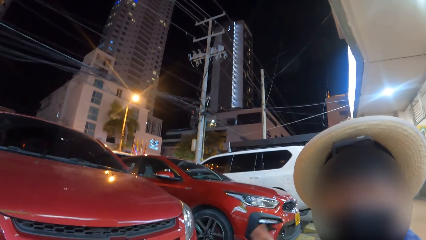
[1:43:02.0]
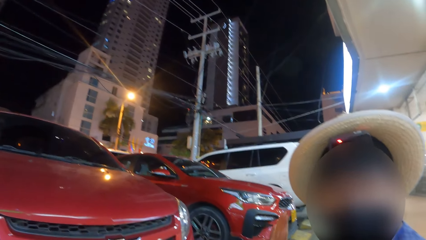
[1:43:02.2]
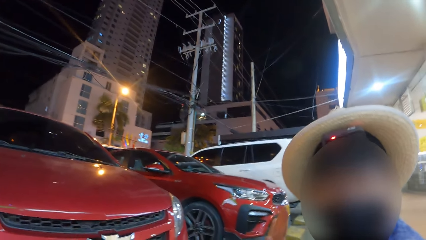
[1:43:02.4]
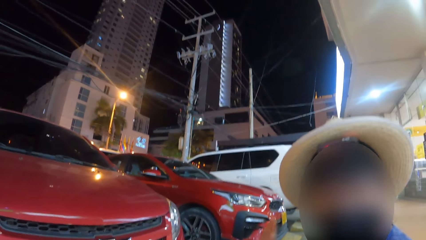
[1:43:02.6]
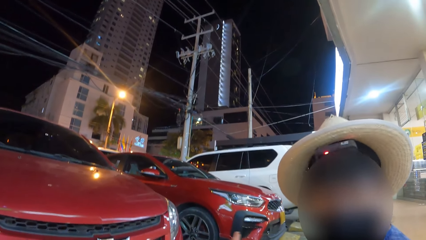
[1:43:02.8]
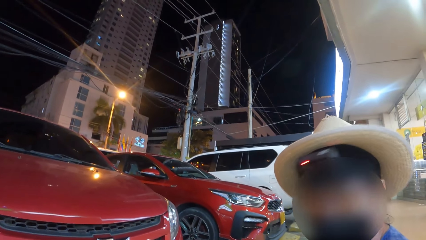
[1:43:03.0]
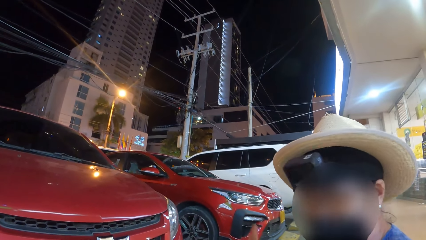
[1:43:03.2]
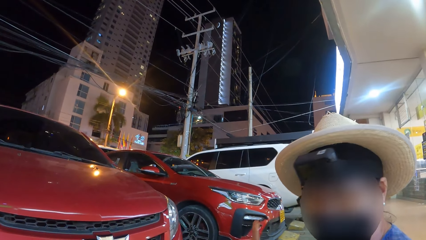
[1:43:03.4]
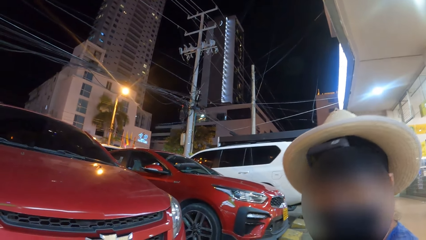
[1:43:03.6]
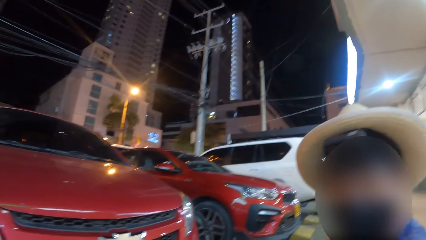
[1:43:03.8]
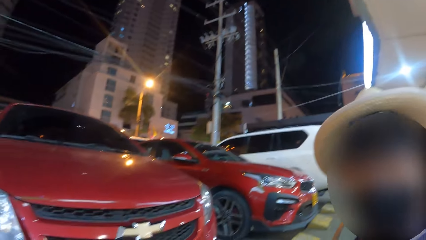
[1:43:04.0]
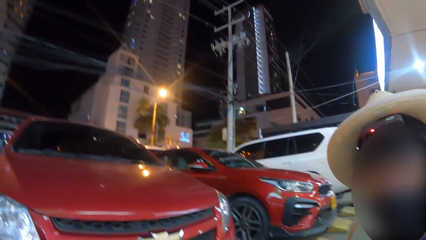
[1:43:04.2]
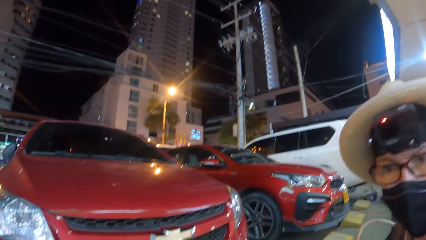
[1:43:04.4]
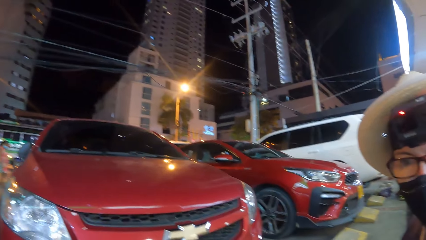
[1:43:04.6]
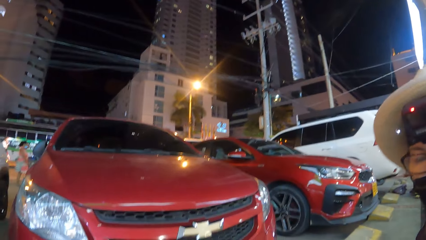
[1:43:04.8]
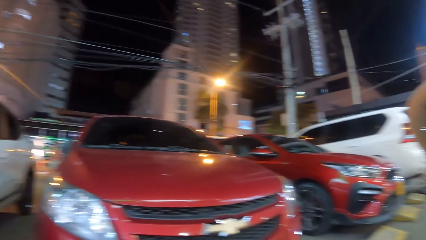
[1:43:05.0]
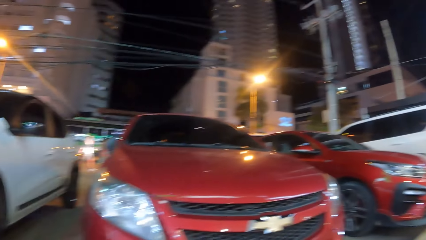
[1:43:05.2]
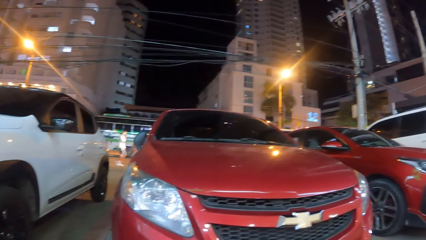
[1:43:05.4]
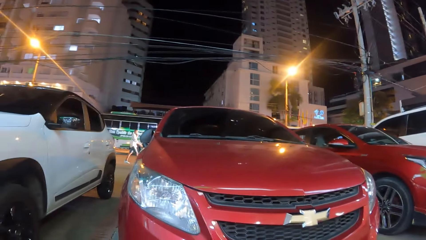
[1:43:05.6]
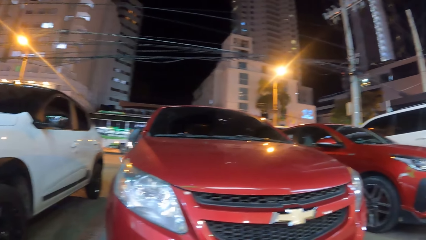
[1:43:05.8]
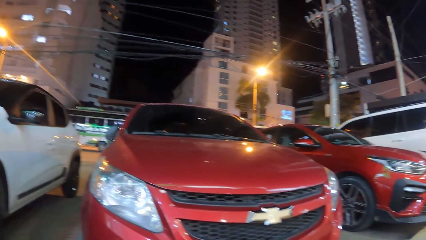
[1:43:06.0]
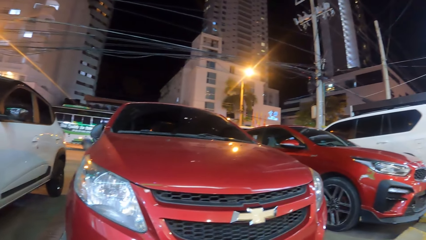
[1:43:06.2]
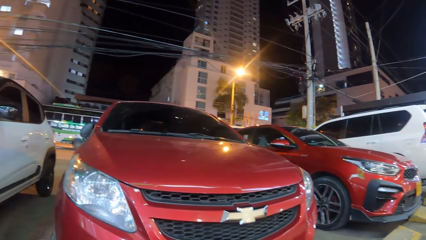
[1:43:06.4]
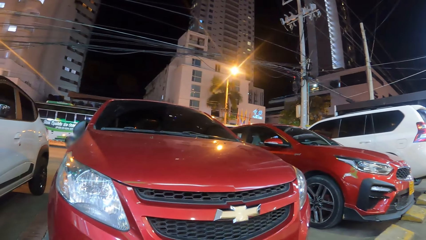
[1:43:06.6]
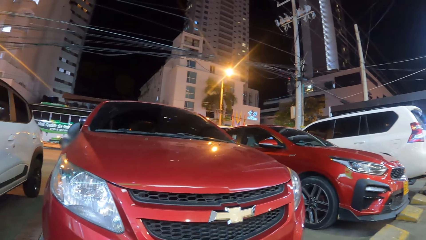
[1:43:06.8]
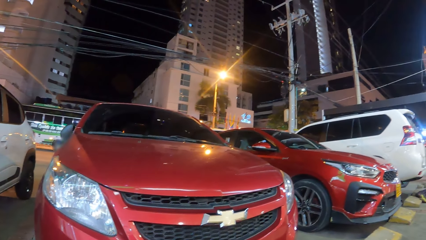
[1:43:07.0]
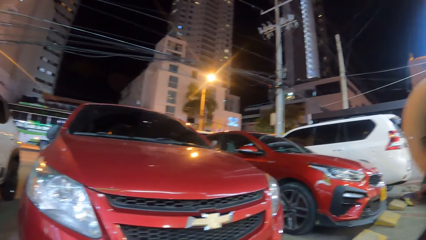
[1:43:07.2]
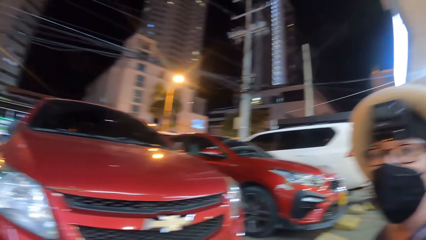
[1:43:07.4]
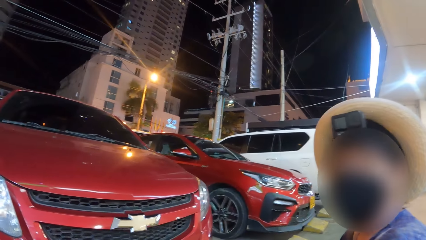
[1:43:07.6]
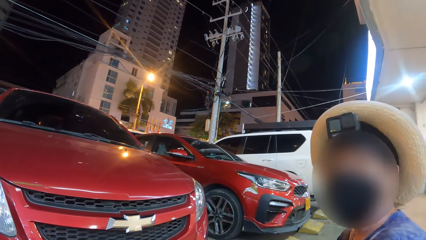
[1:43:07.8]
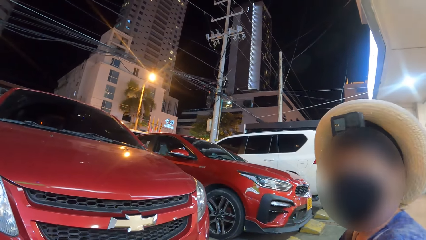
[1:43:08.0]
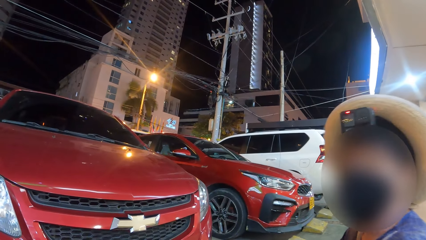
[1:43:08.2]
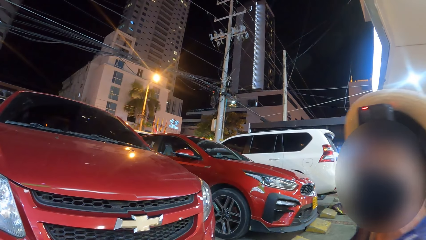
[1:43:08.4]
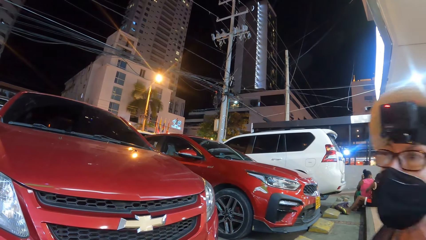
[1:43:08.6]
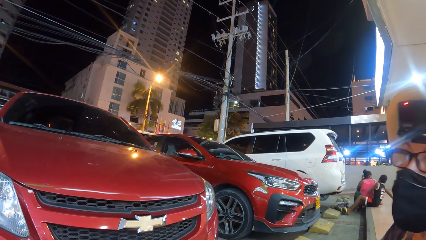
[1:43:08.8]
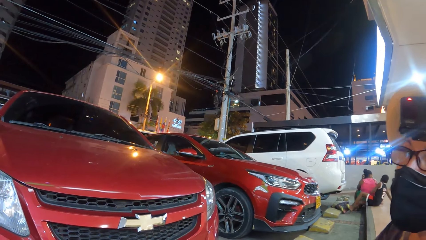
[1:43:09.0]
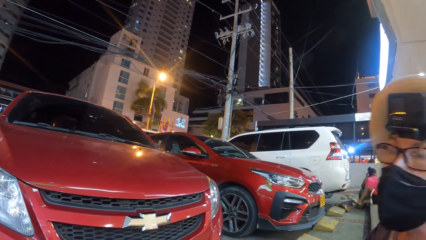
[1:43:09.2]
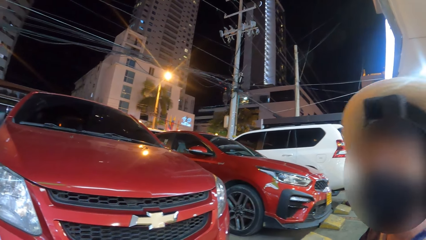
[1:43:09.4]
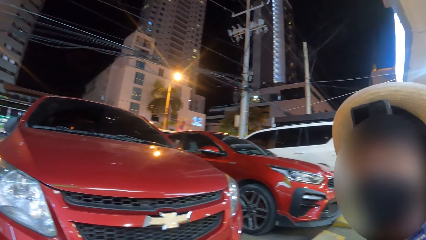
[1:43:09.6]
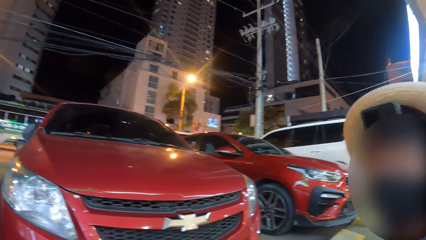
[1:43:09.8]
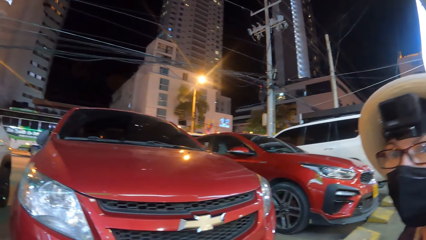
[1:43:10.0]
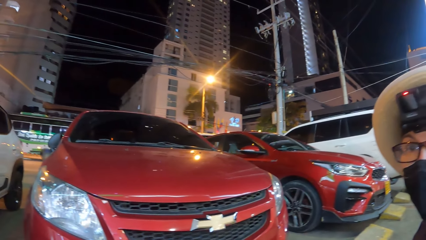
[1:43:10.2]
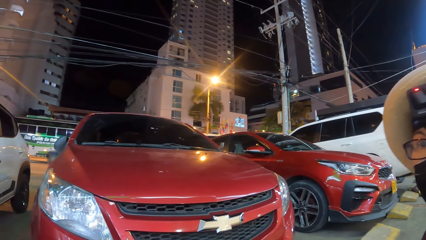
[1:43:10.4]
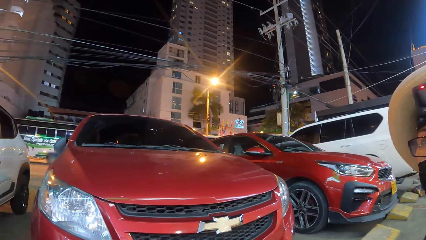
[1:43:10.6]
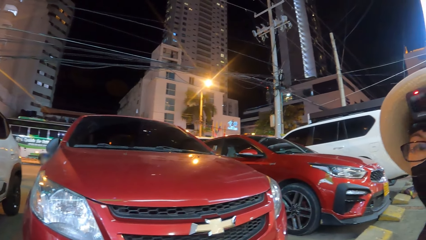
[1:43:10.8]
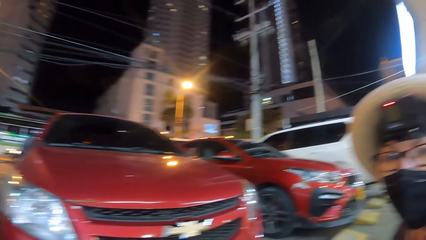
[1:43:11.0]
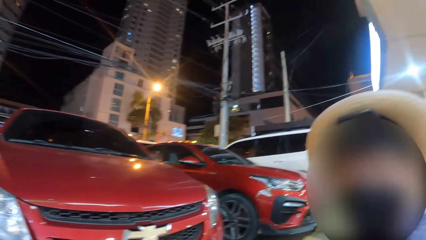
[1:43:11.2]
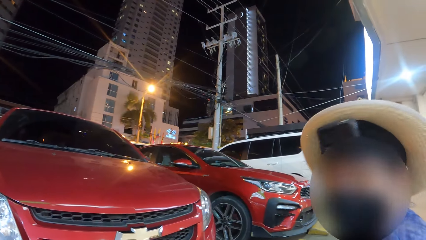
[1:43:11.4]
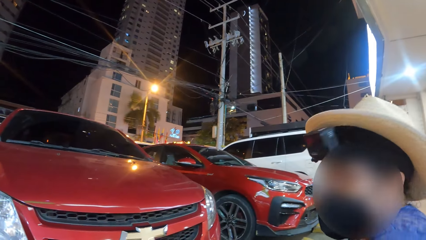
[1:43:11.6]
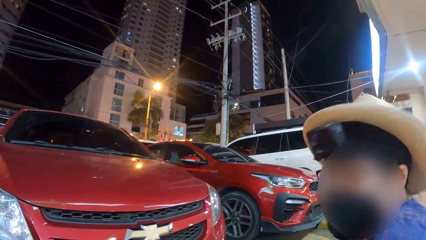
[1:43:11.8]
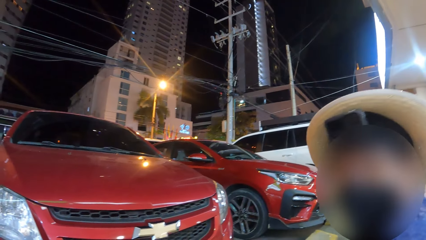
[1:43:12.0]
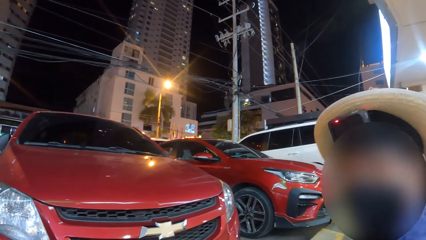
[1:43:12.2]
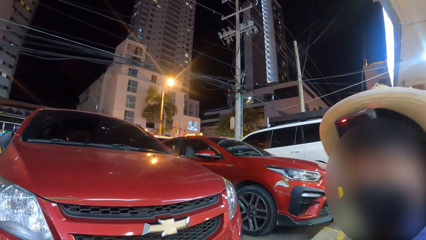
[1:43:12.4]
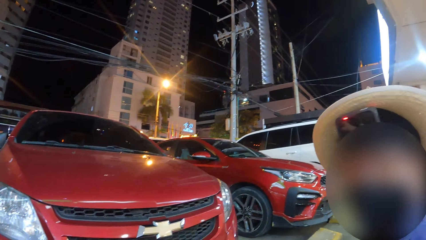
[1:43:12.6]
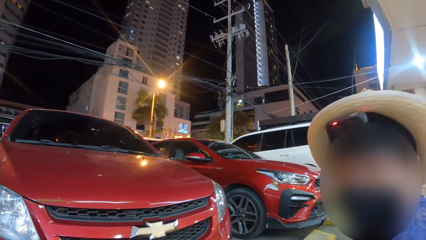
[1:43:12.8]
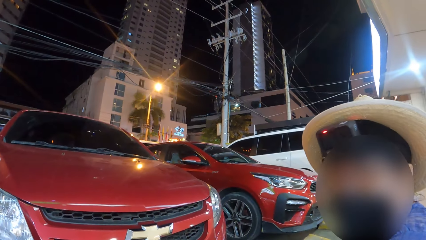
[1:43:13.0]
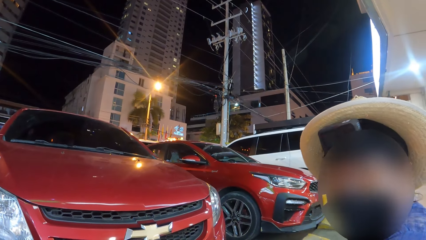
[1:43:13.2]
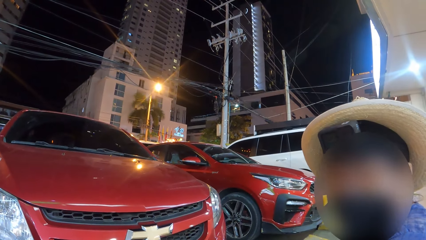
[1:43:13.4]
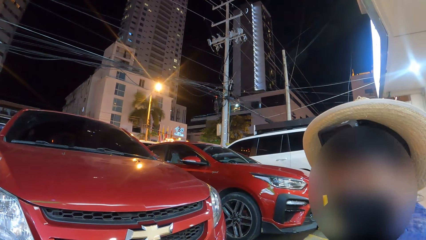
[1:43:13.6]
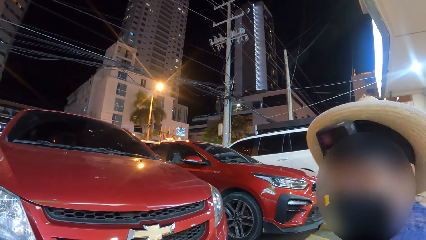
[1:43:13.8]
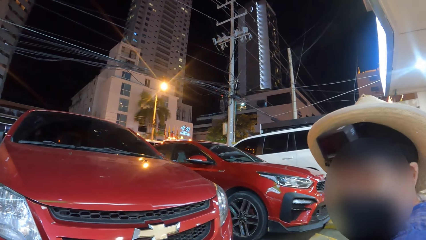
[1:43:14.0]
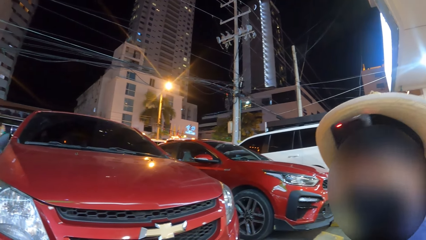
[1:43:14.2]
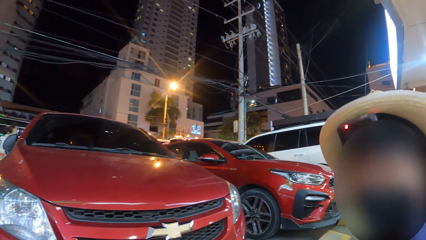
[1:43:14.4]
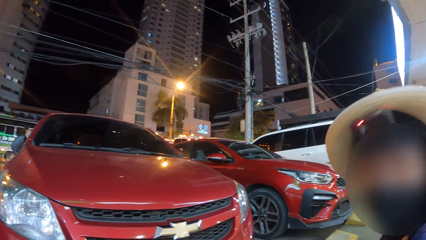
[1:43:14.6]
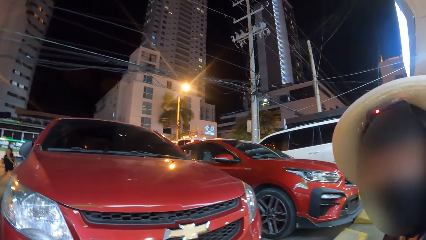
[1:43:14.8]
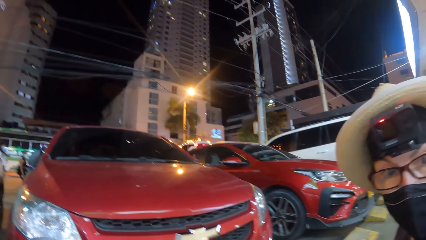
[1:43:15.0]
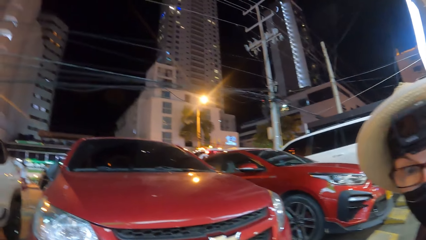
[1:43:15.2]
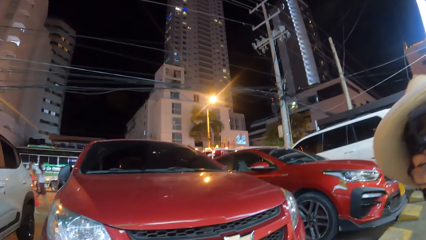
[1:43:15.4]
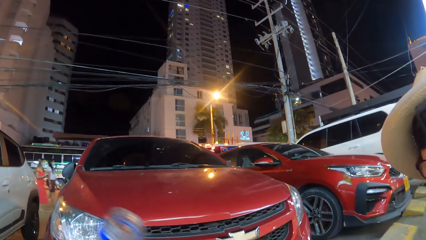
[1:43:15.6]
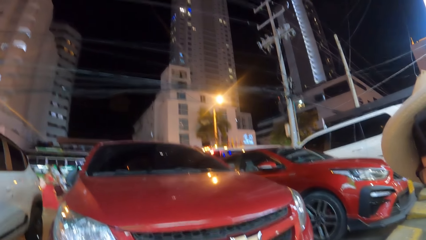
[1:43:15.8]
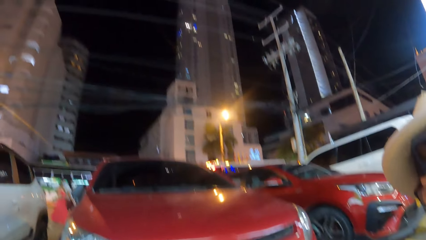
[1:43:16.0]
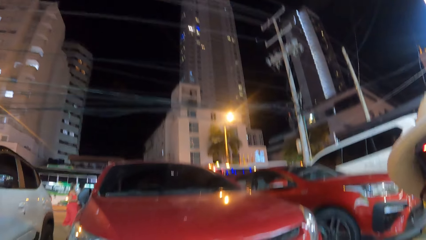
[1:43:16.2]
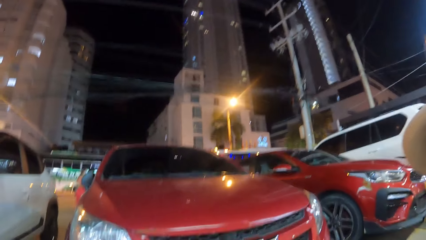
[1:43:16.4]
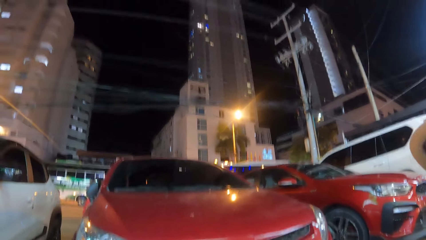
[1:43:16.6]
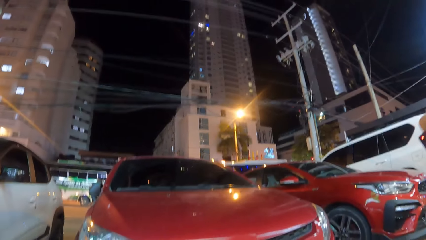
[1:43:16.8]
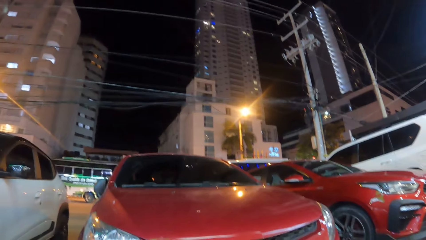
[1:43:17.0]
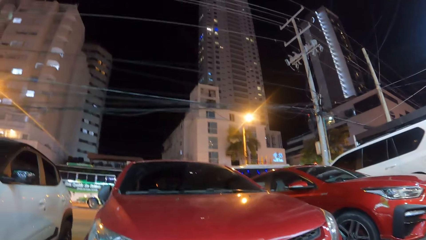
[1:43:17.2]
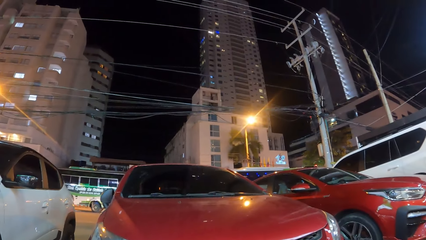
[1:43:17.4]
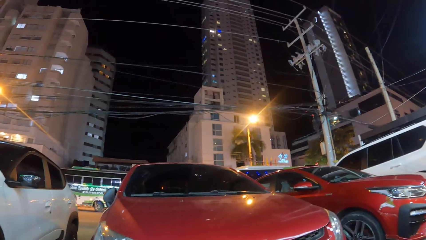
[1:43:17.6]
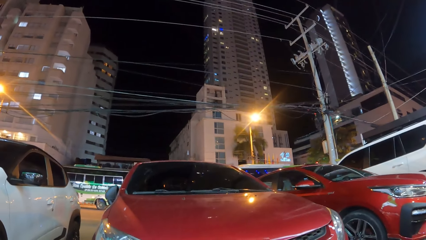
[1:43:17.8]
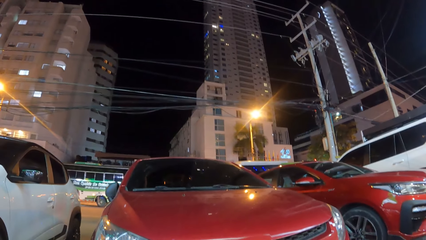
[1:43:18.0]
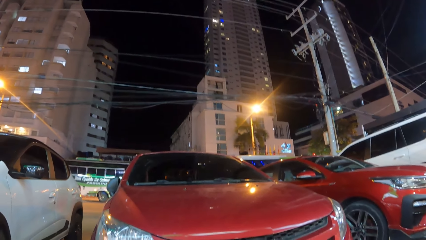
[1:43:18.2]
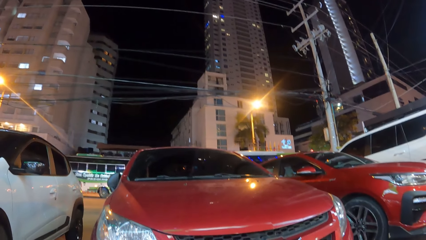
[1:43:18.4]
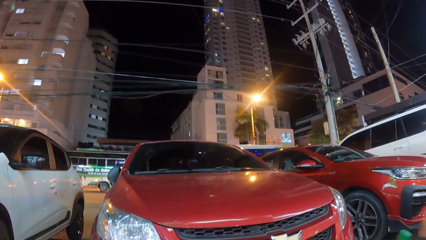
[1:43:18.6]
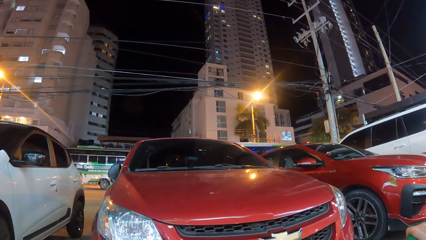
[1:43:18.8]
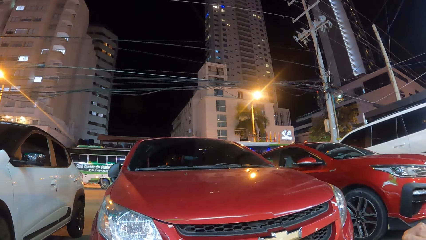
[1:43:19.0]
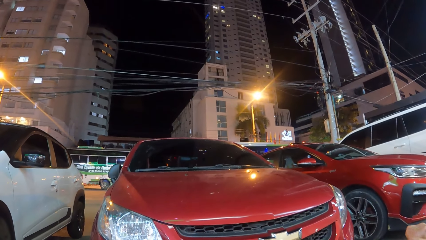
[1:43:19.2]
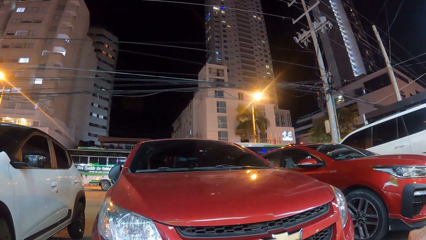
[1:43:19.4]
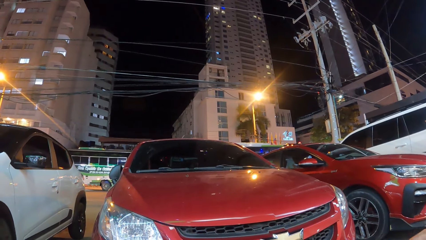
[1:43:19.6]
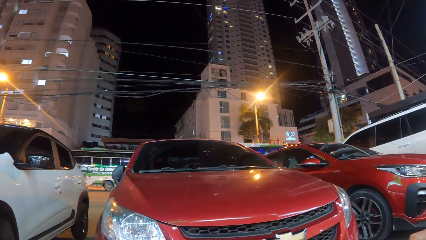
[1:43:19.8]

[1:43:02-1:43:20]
The camera wearer looks around. They look at a woman. They talk. They look around.
